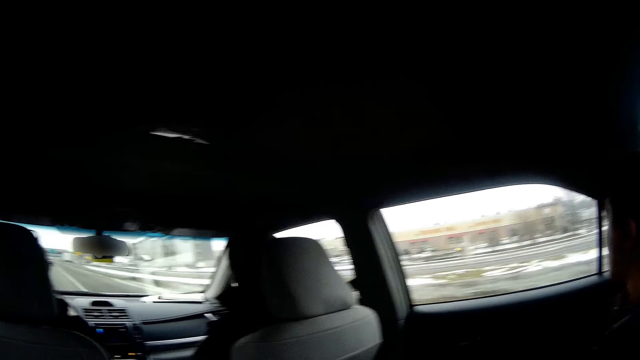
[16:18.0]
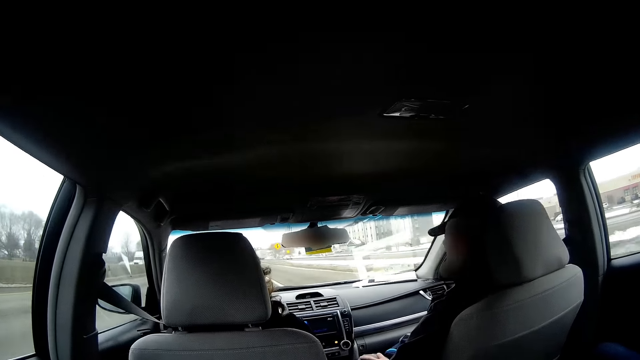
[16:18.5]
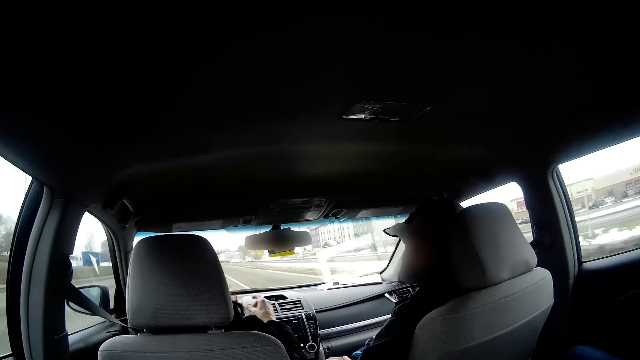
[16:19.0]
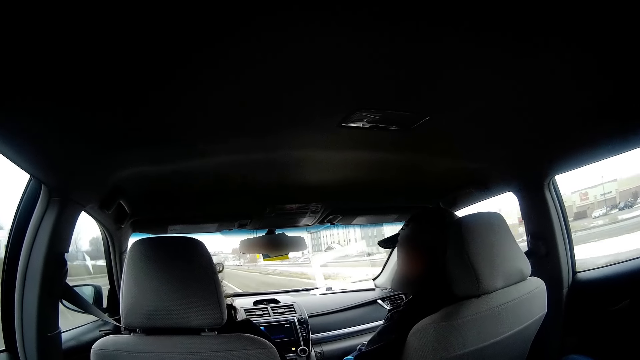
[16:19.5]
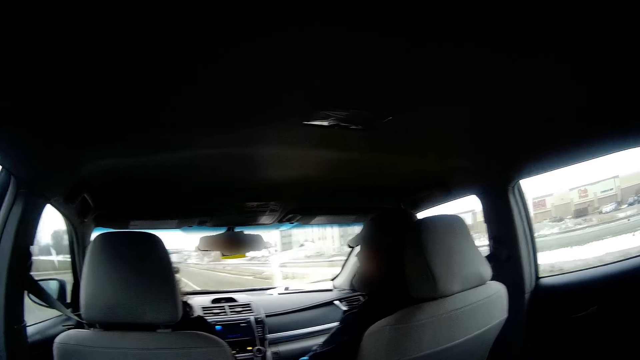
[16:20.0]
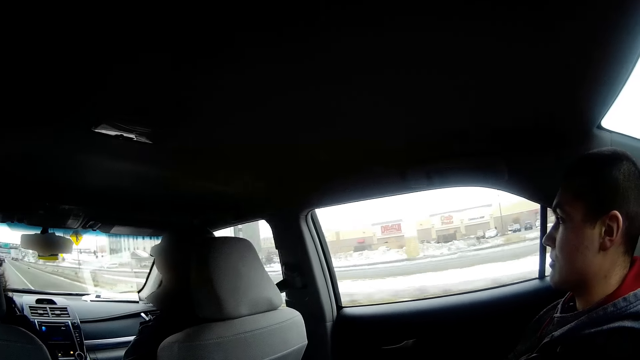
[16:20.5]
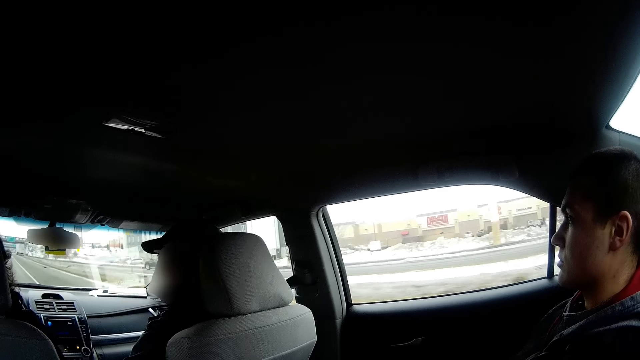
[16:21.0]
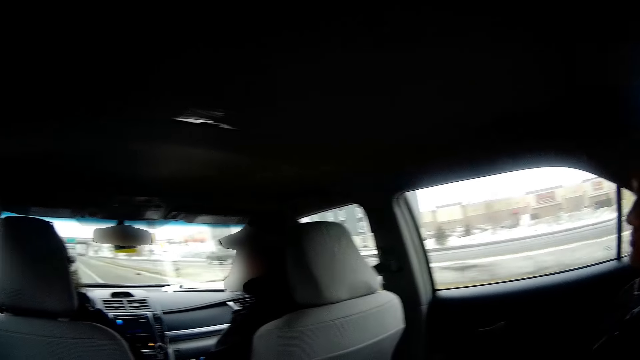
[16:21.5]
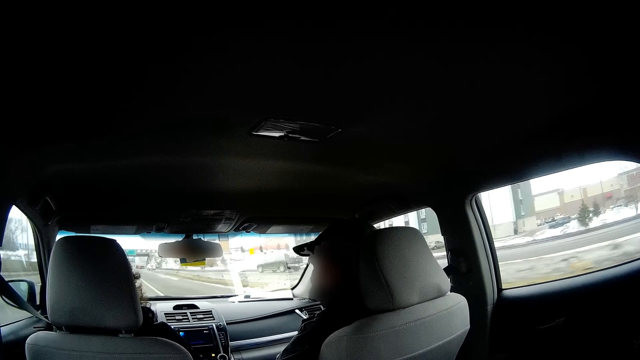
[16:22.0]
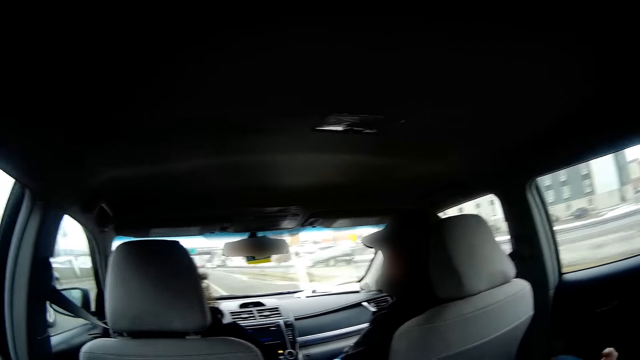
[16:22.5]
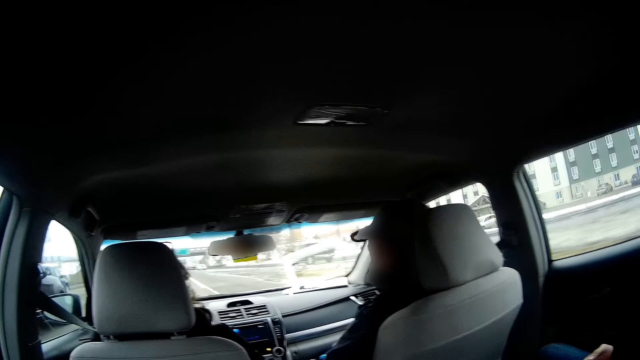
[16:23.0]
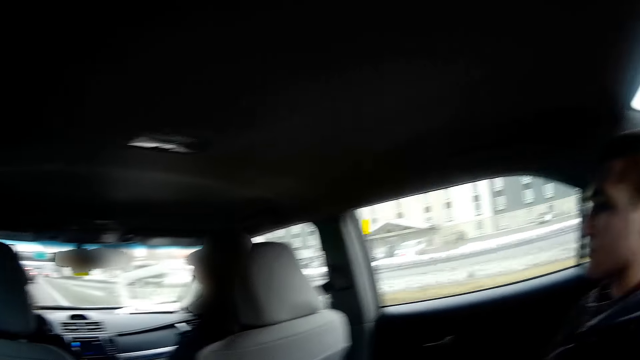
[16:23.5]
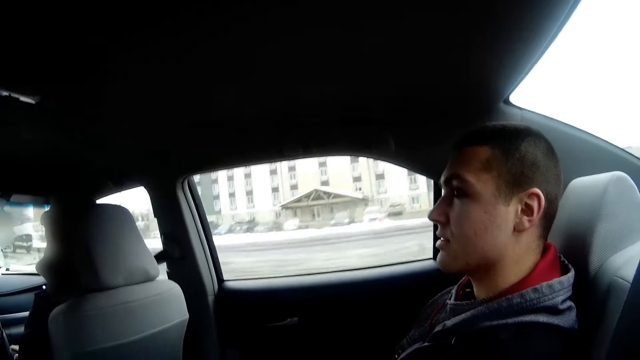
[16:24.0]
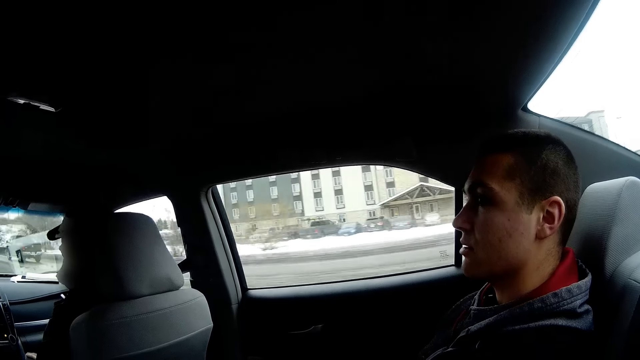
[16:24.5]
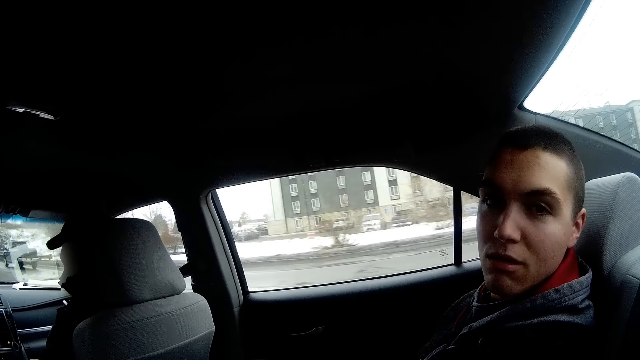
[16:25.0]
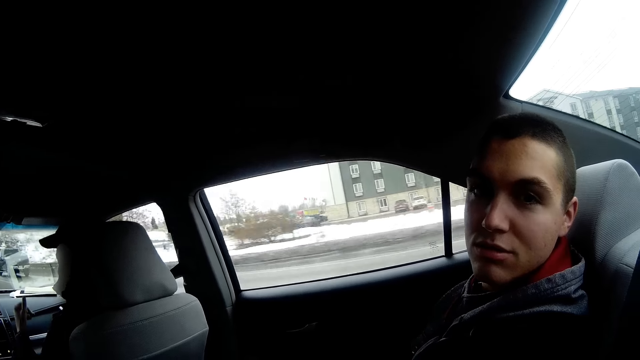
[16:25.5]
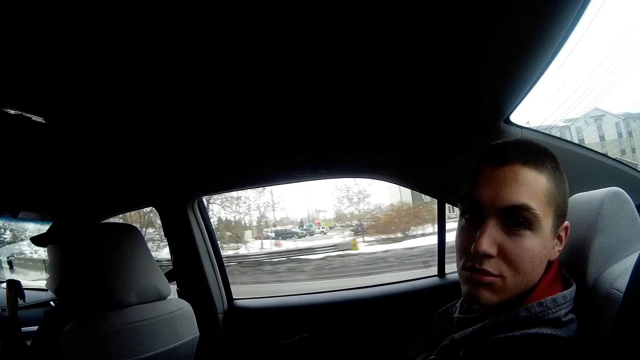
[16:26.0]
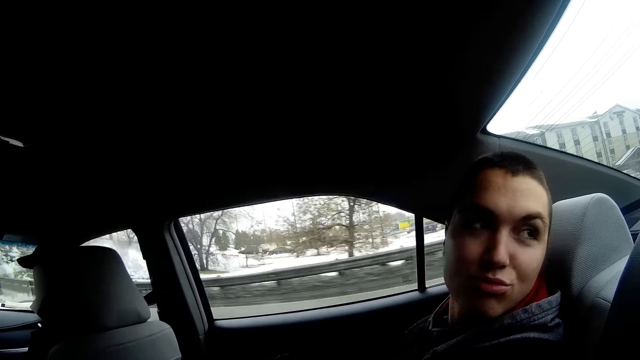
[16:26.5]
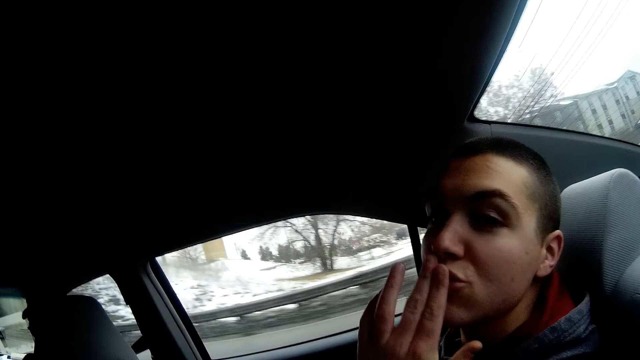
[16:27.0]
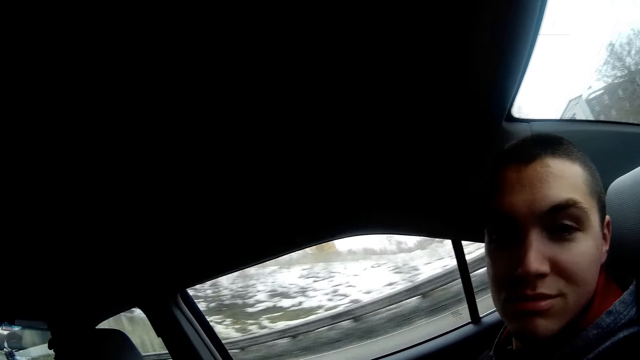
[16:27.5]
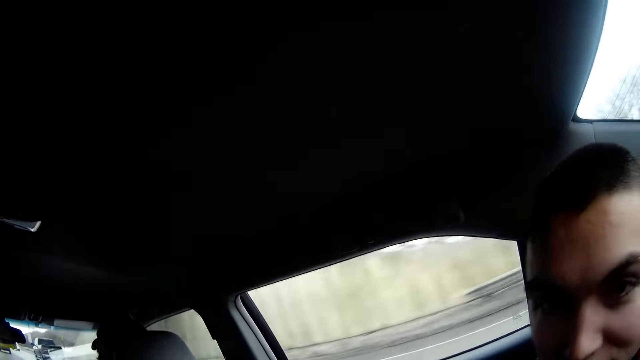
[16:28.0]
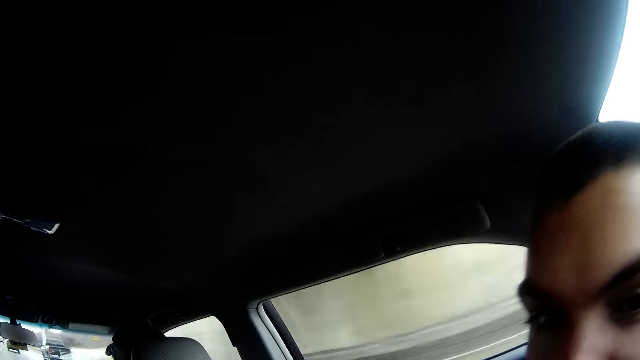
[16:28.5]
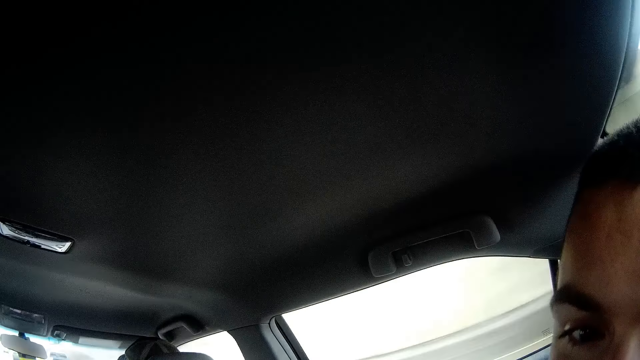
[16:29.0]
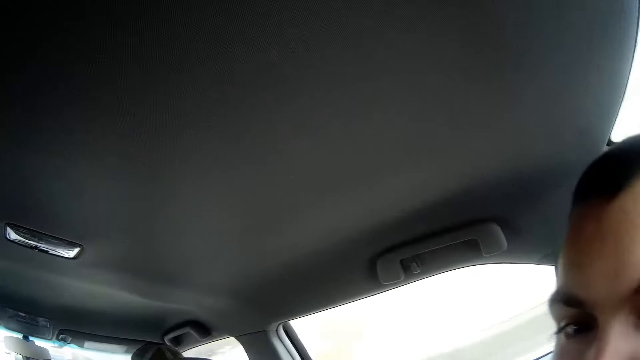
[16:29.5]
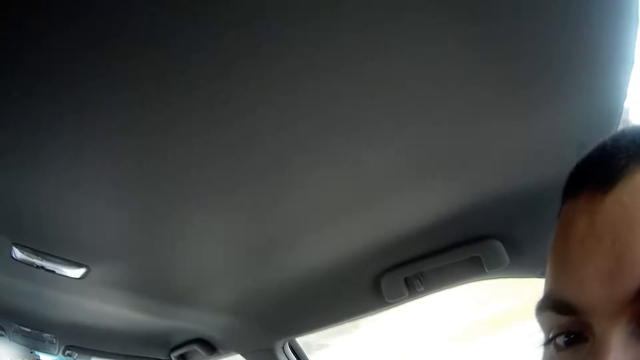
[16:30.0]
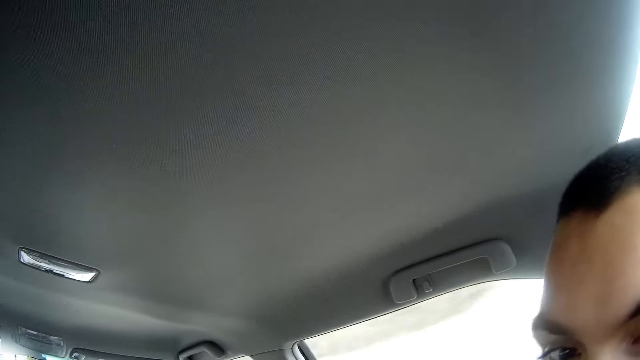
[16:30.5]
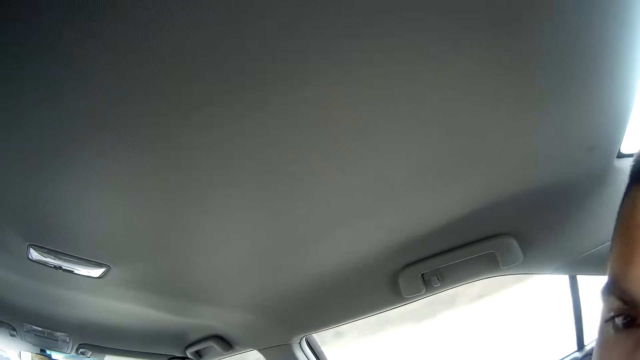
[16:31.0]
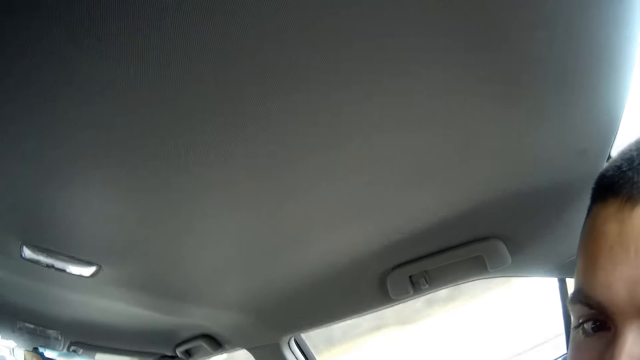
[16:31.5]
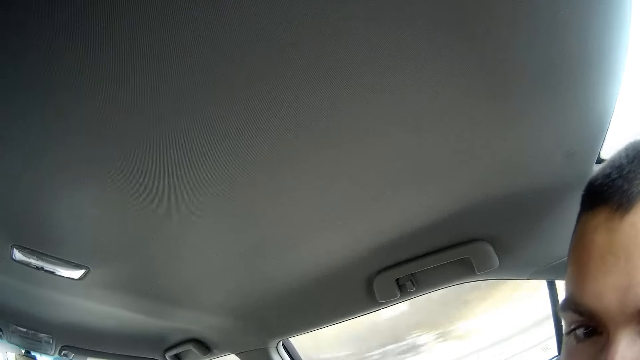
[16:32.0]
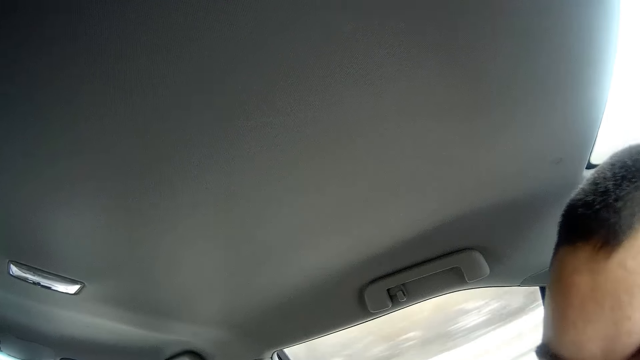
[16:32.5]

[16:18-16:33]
The camera wearer looks at the scenes from inside the car. The driver moves his hand. The person sits on the back side of the car. The camera wearer interacts with a man. Another man points backwards. The person looks at another person. The first man kisses his fingers. The camera wearer interacts with the first man.

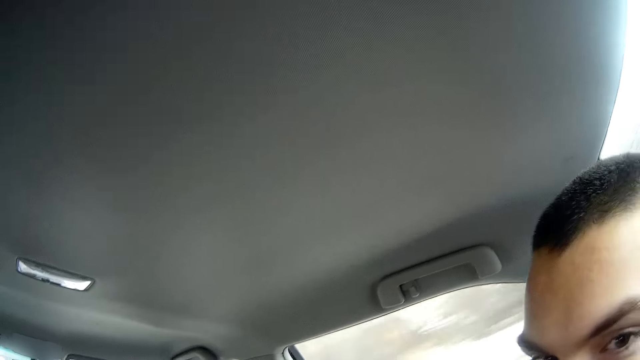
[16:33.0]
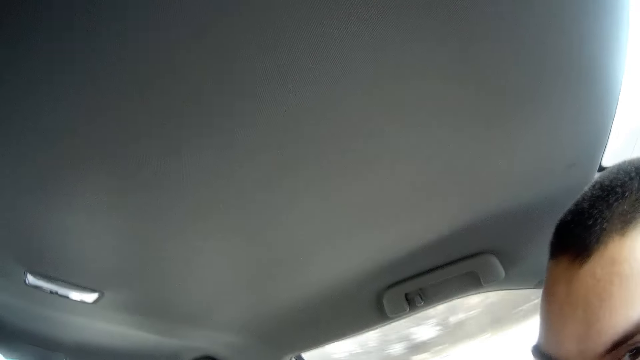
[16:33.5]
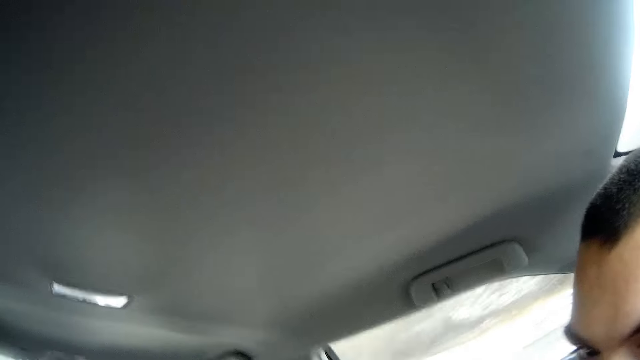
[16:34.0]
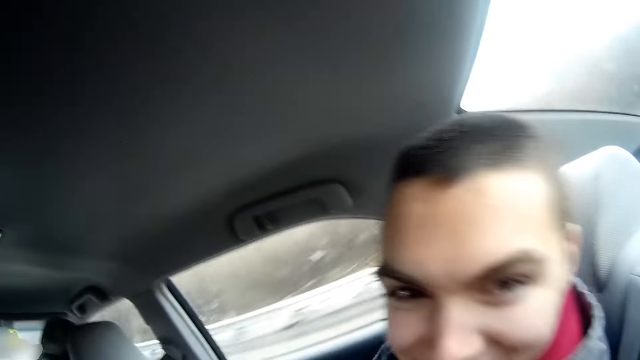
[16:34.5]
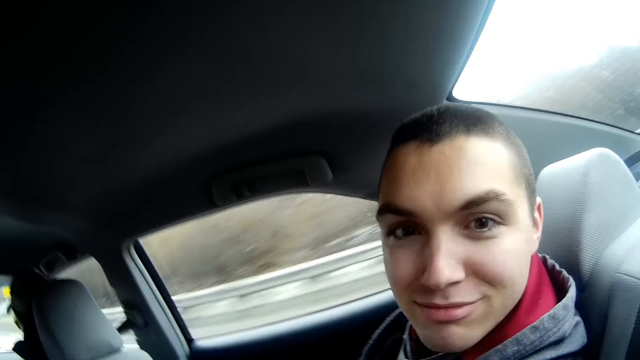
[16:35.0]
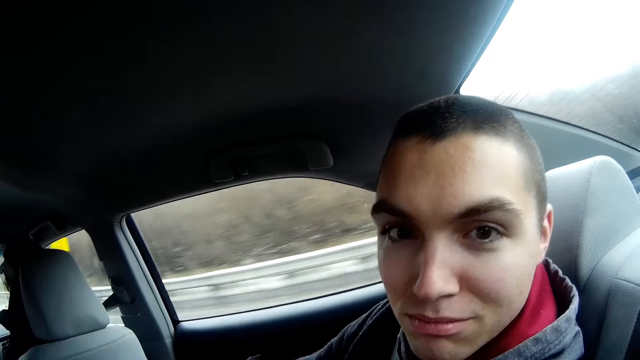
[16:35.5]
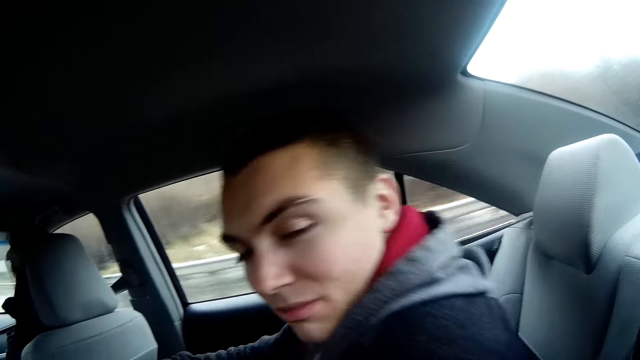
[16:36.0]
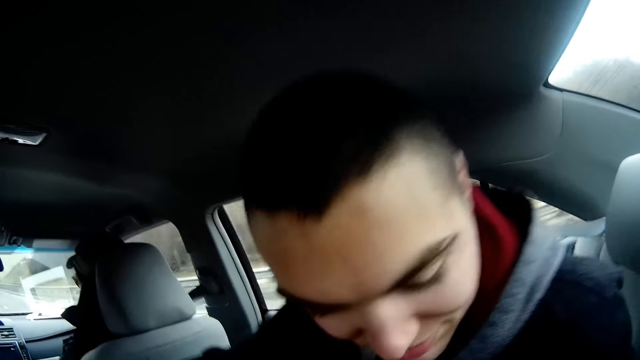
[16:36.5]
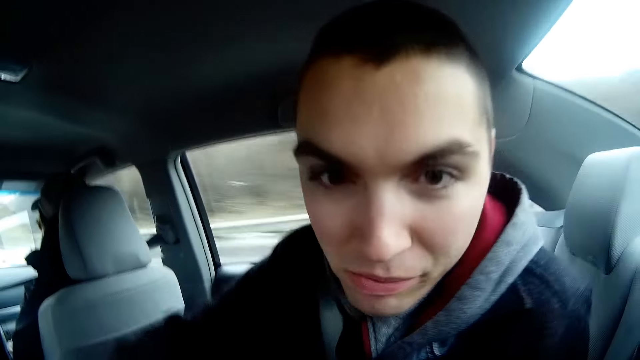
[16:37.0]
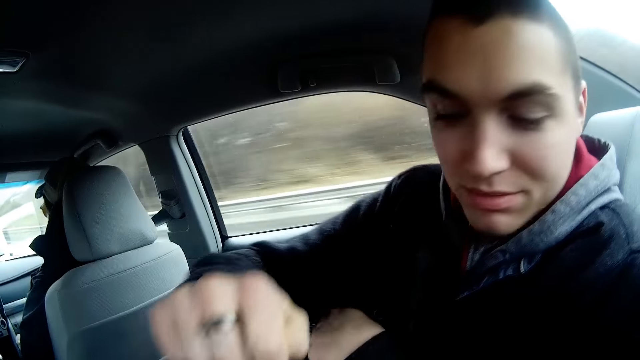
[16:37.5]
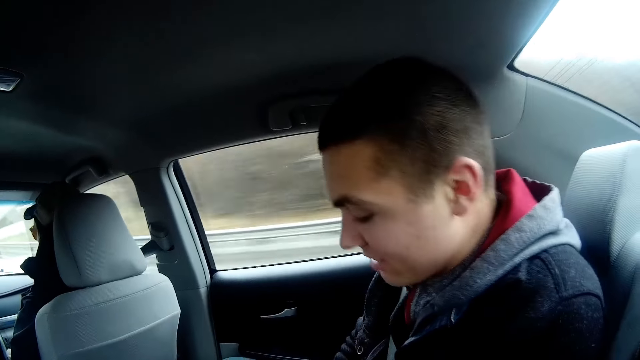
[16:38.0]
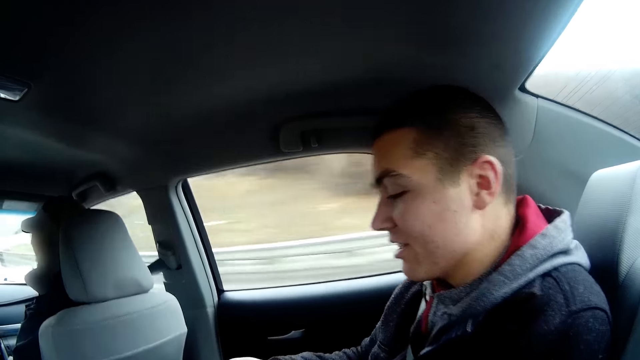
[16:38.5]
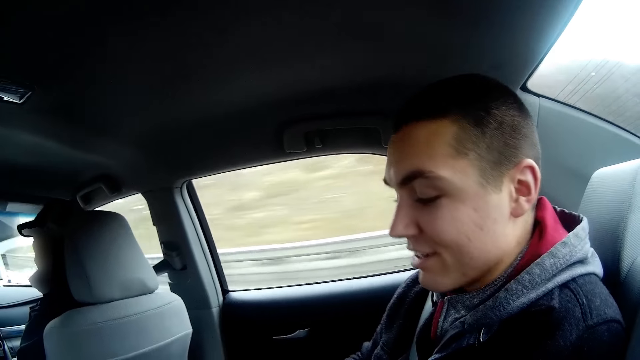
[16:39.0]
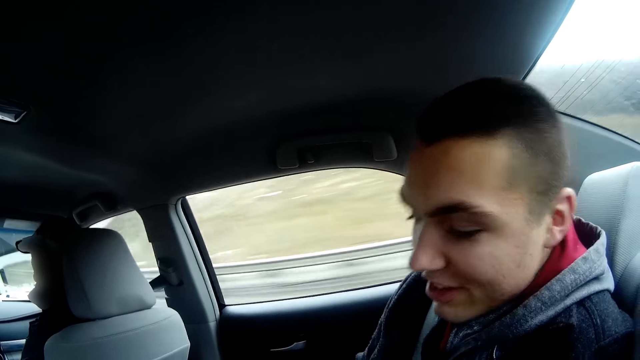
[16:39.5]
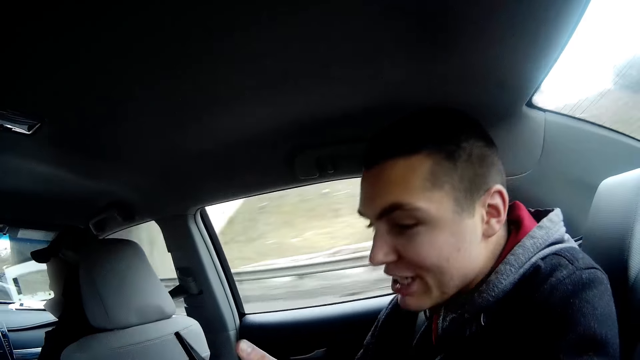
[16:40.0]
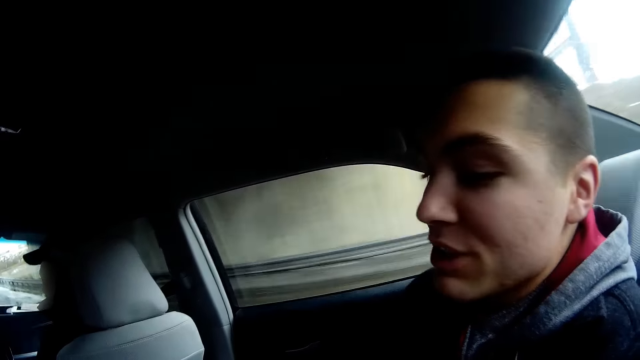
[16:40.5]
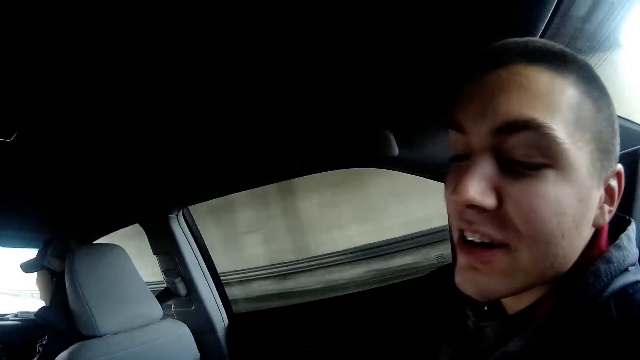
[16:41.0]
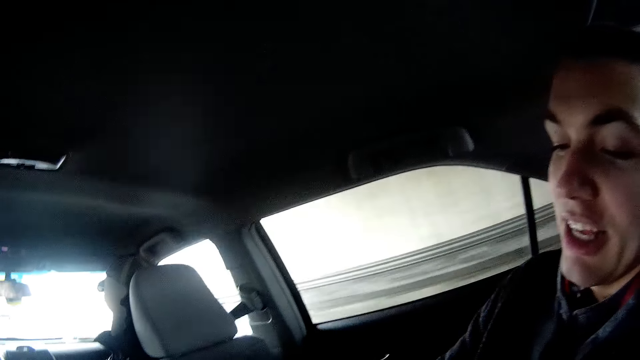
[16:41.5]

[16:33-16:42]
The person stares at the other person. The man picks up his phone on the seat. The person talks to the other person.
